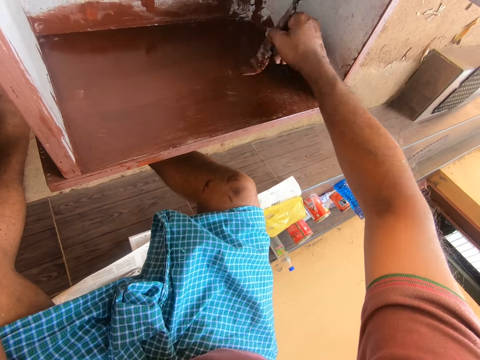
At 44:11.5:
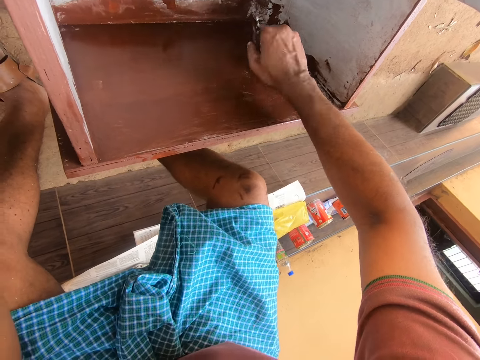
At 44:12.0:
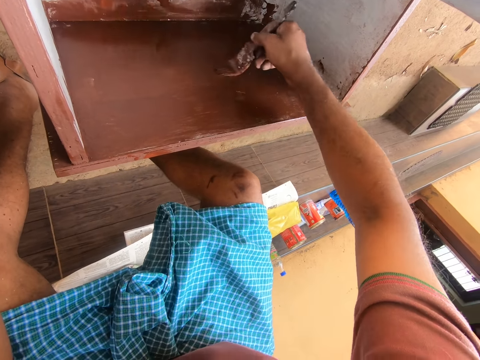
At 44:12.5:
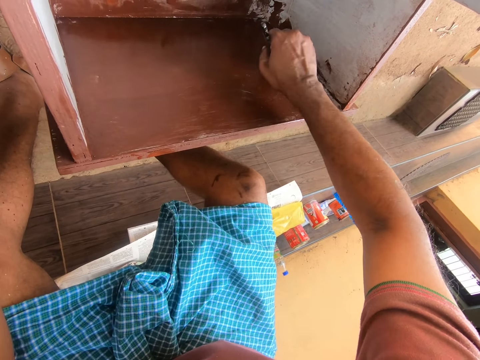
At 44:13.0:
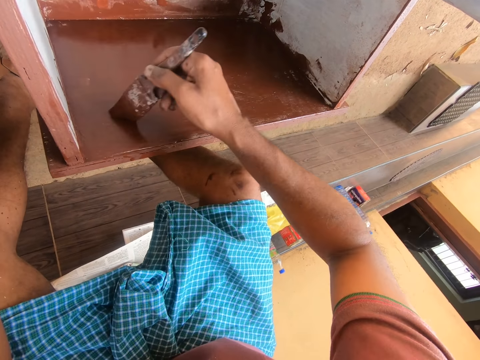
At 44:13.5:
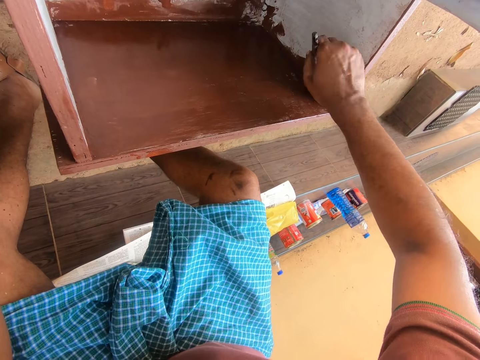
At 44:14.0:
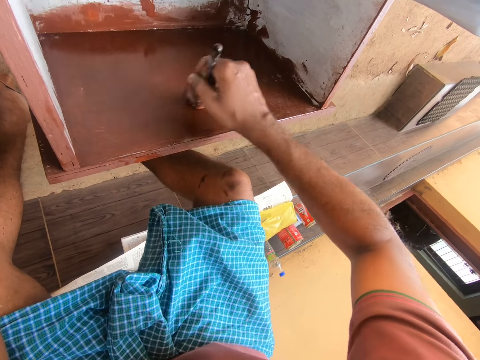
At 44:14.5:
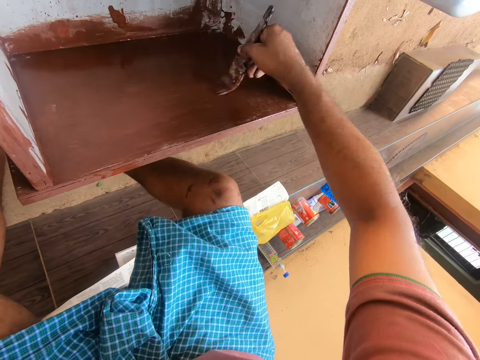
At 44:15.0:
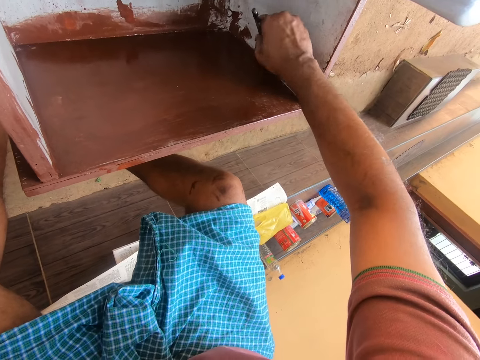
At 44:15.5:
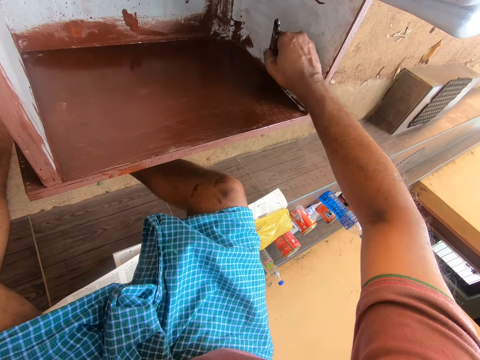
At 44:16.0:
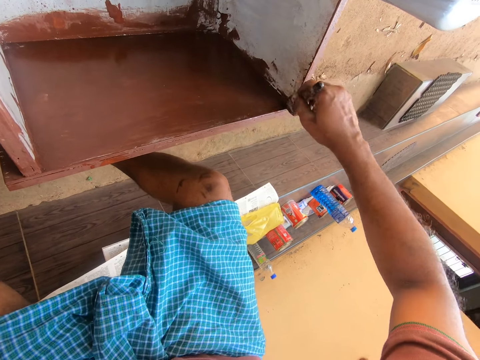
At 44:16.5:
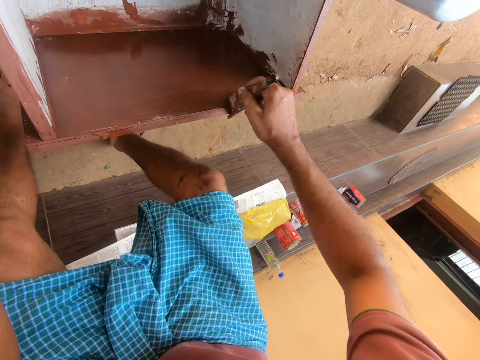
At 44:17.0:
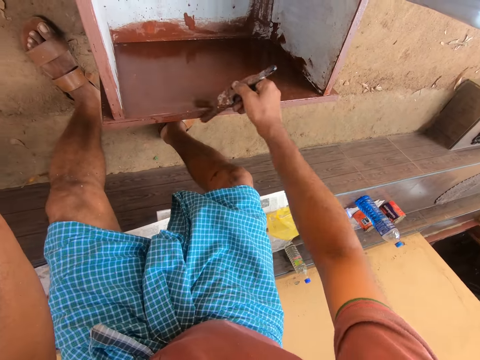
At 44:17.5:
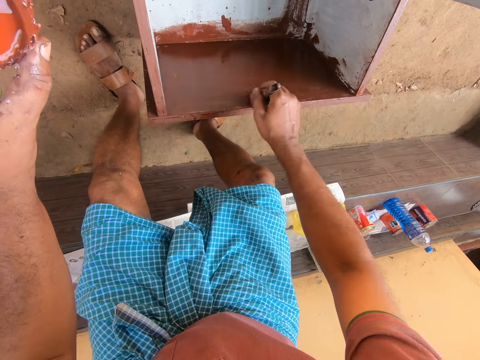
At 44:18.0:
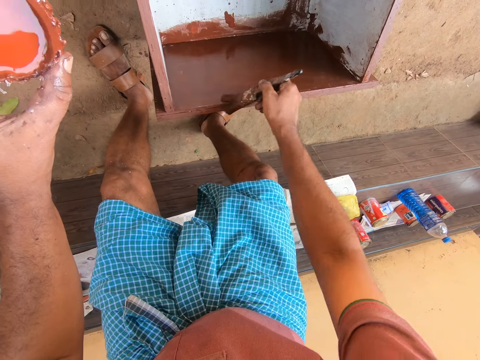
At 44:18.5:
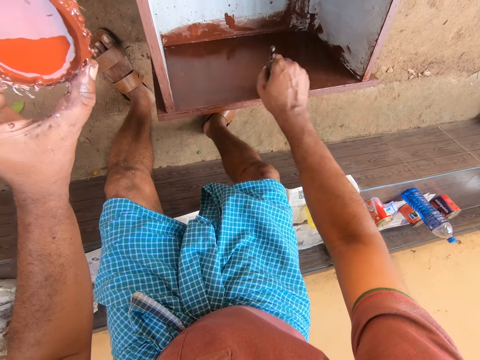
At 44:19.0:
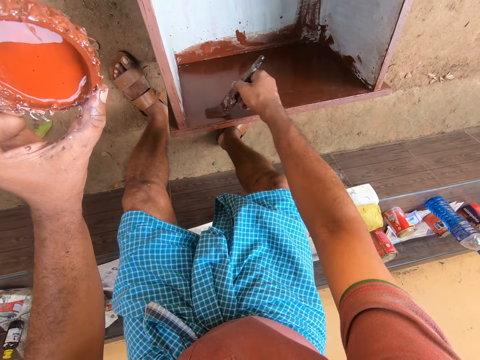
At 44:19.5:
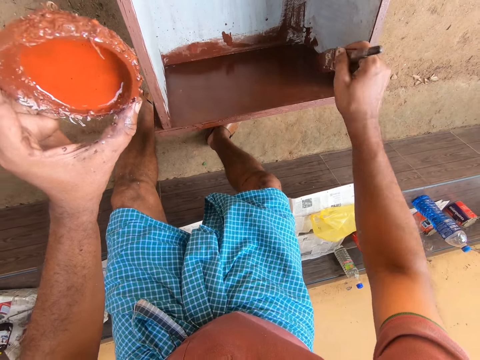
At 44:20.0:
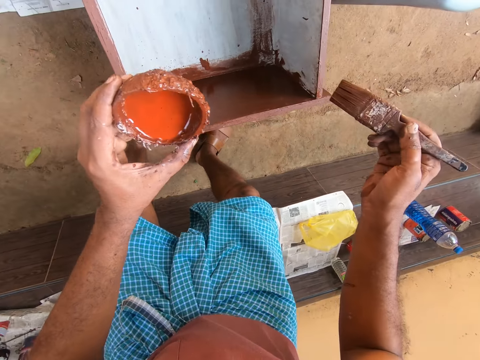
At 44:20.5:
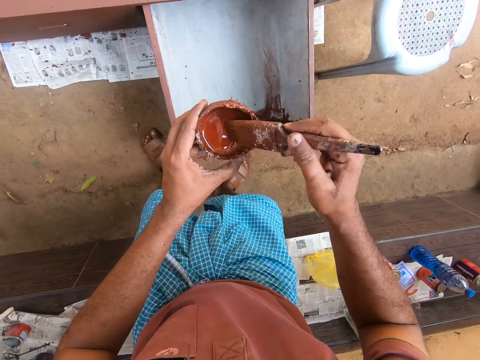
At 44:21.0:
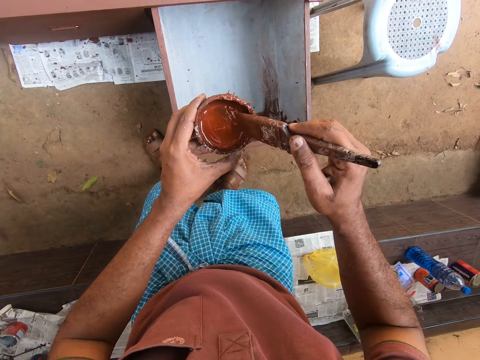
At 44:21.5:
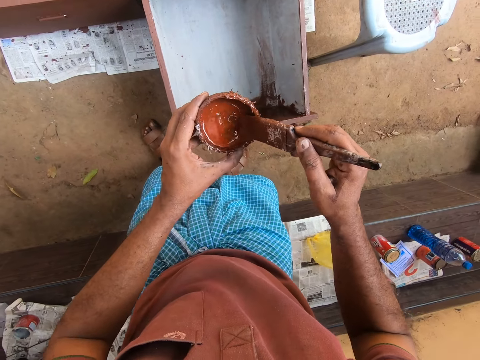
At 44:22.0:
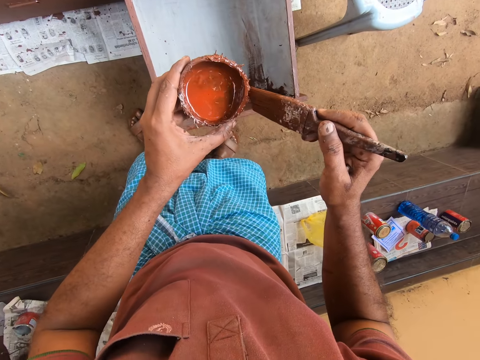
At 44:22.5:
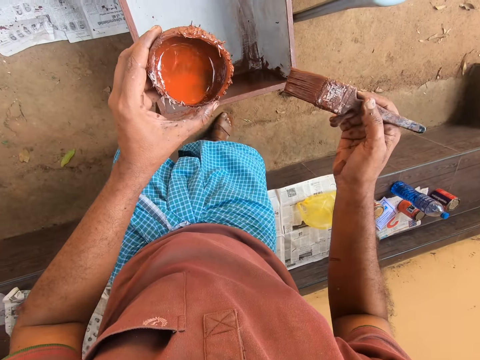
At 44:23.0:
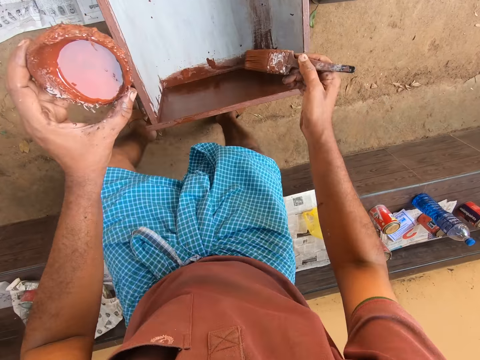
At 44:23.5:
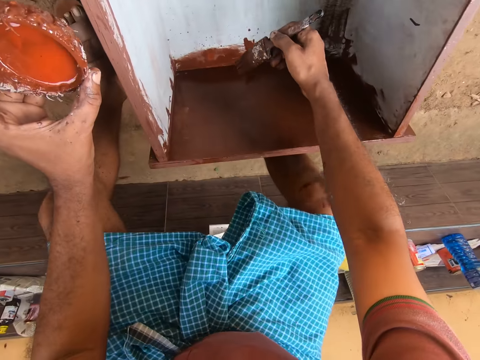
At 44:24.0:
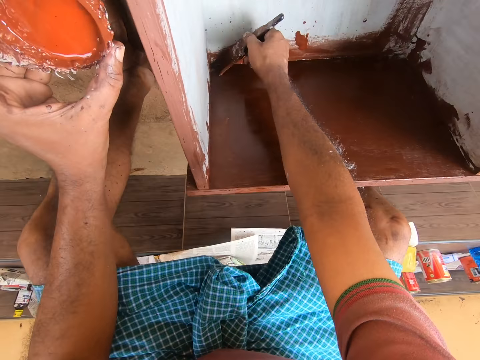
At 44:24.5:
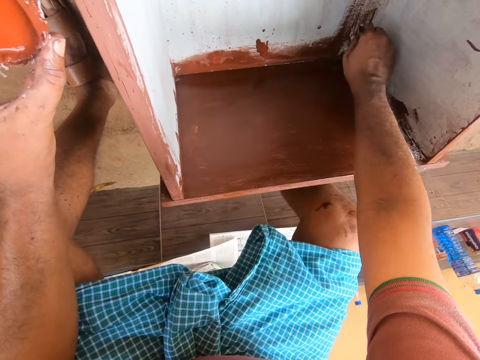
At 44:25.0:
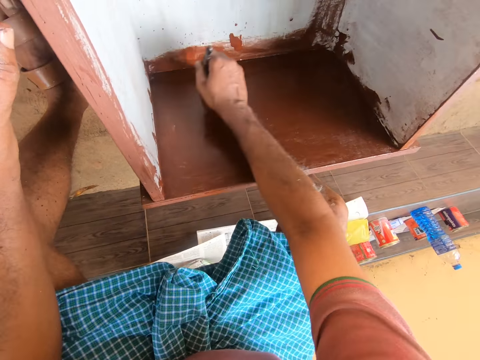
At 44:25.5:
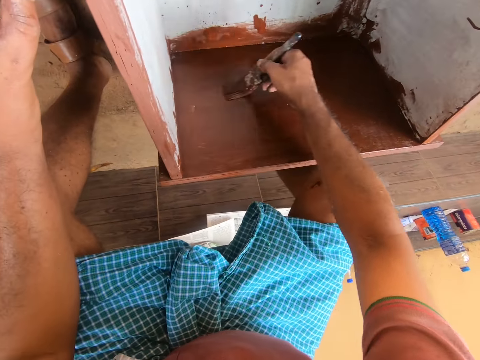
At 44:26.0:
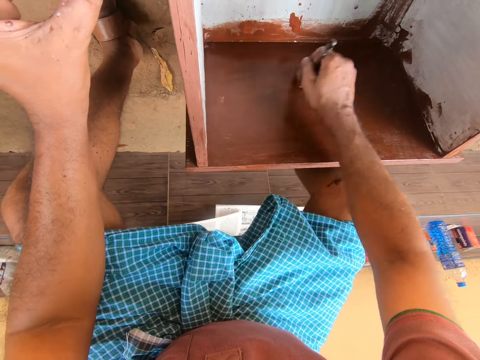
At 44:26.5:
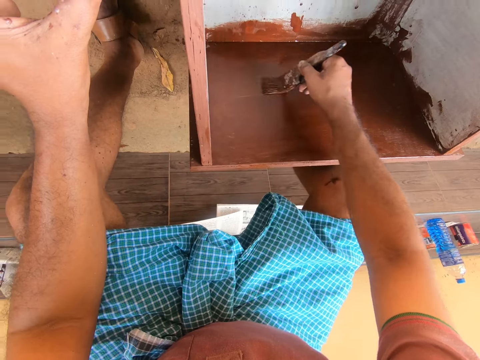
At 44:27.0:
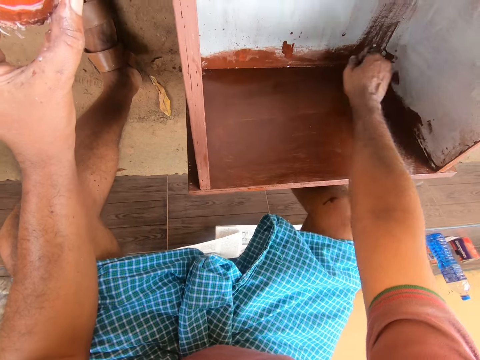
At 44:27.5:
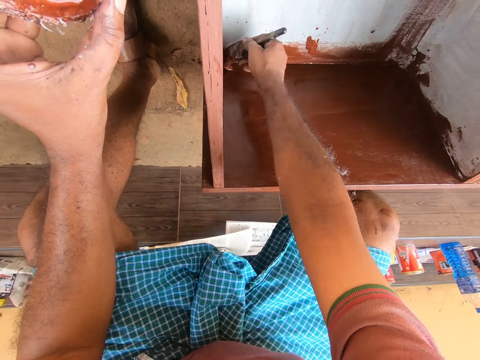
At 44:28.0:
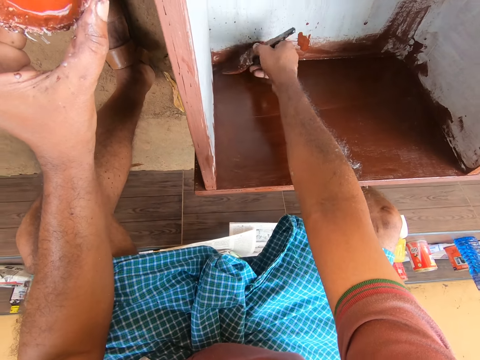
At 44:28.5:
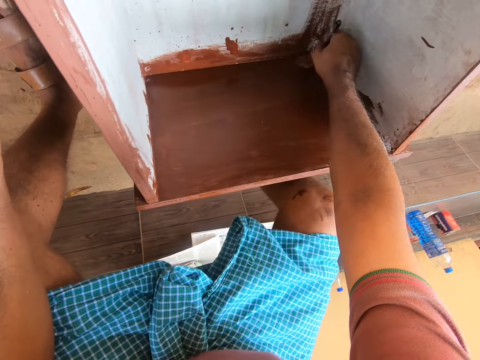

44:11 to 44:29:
The camera wearer stands up. He takes paint with the brush in his right hand from the cup in his left hand. He wipes the bristles of the brush on the coconut shell. He bends towards the drawer. He paints the inner part of the drawer with the brush in his right hand.

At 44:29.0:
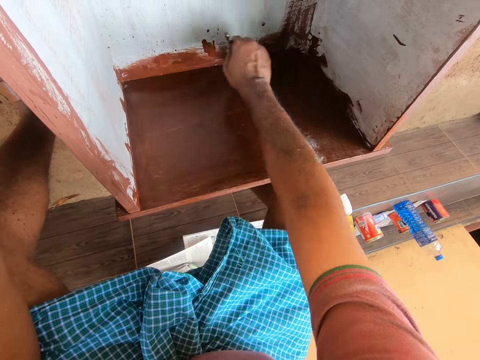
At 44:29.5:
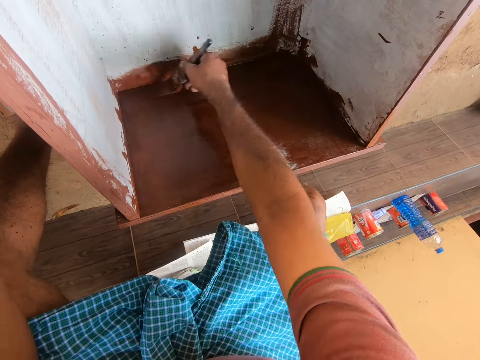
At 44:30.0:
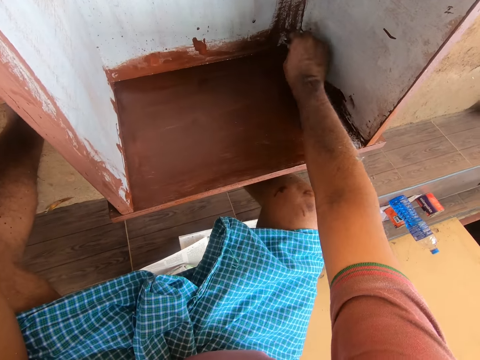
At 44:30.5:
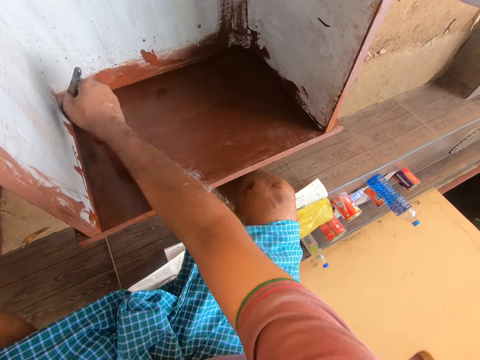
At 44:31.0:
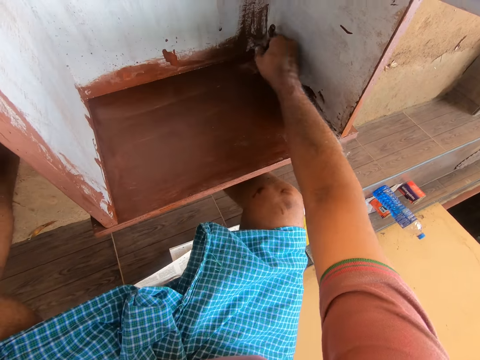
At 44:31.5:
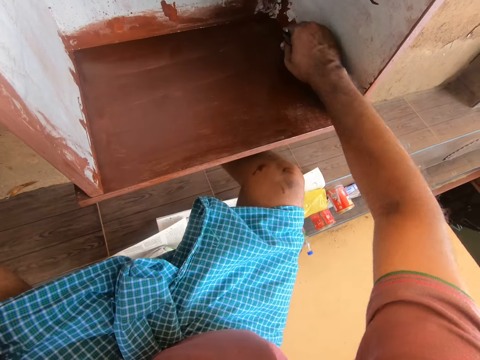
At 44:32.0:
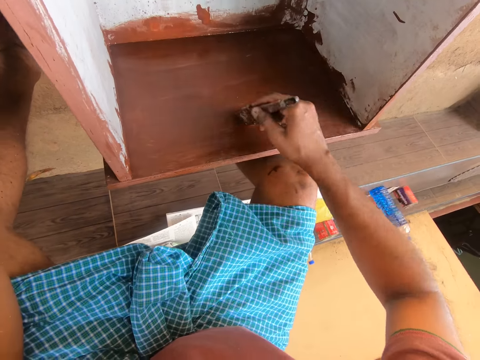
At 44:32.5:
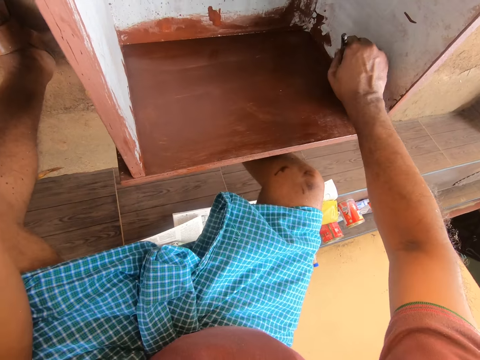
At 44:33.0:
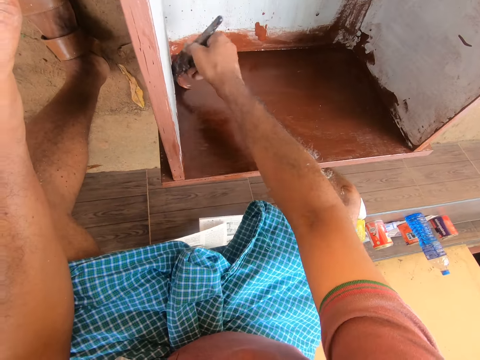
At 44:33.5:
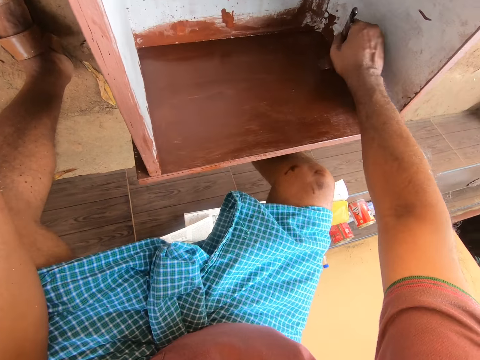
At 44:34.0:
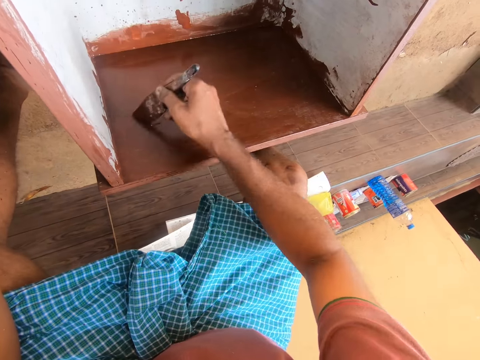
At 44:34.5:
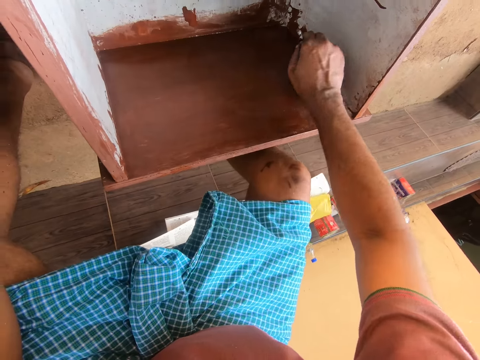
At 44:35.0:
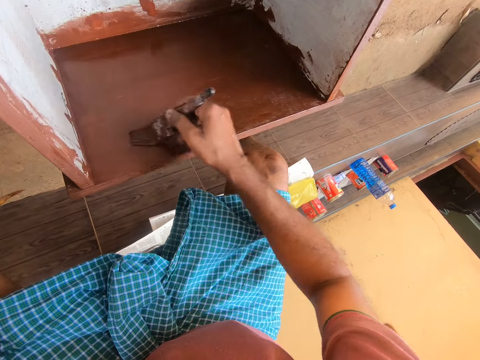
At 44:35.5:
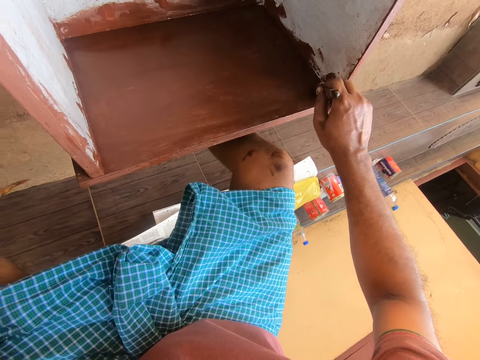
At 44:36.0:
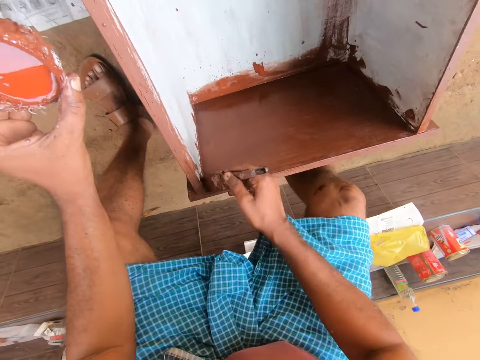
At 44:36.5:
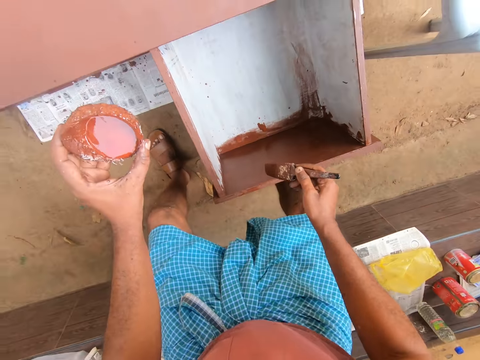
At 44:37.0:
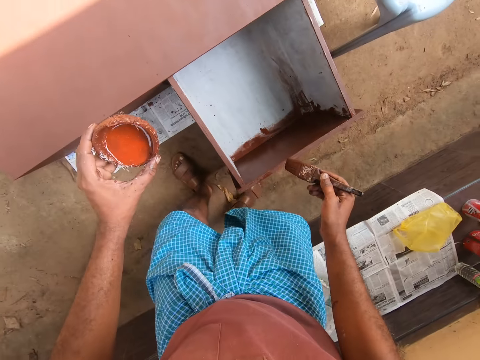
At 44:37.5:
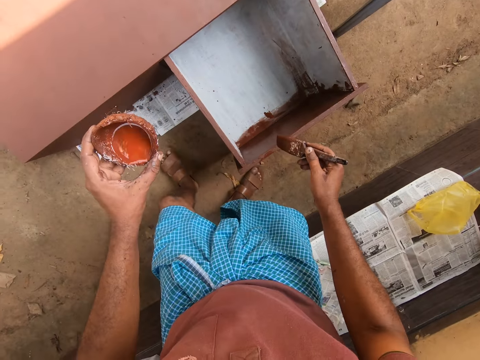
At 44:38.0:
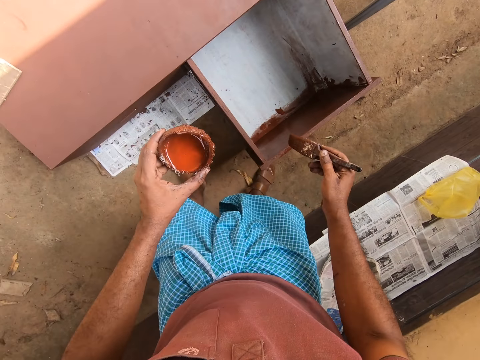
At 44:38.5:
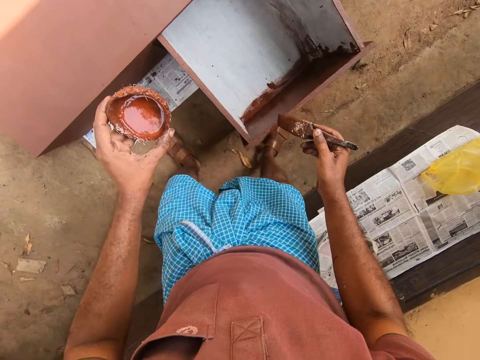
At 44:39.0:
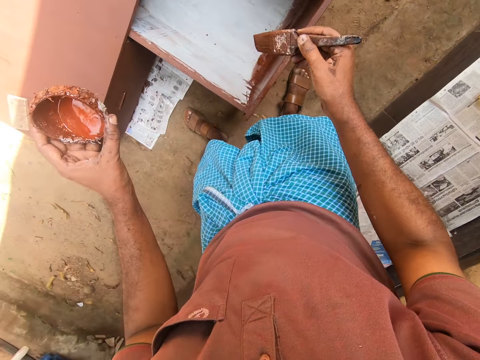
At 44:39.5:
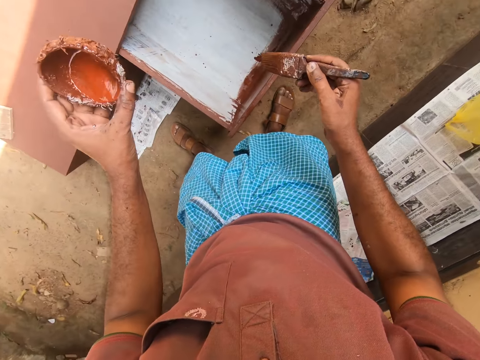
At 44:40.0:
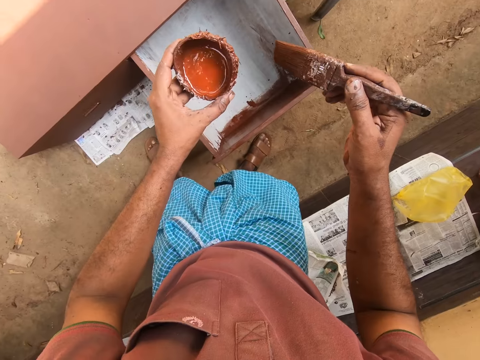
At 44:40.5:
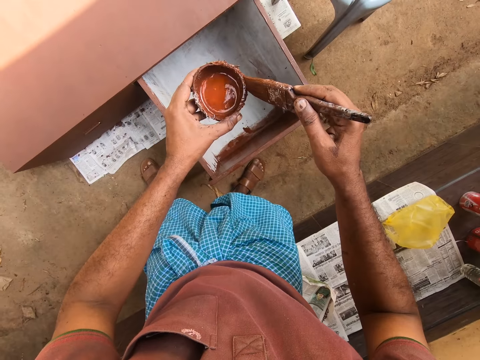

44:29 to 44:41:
The camera wearer stands up. He moves towards his left. He stares at the drawer.
